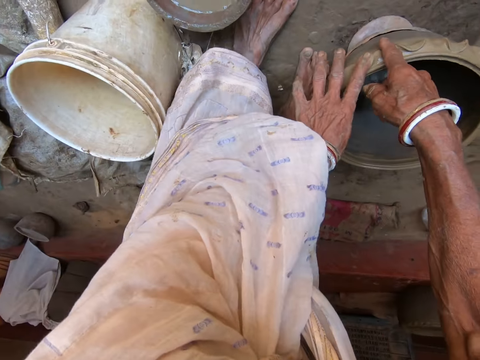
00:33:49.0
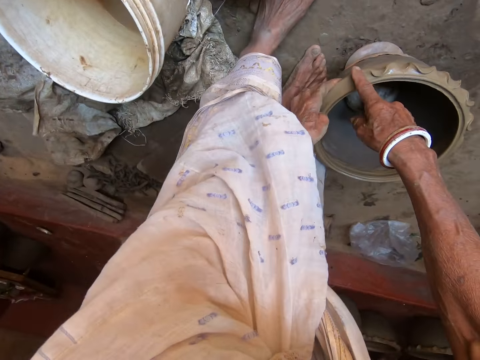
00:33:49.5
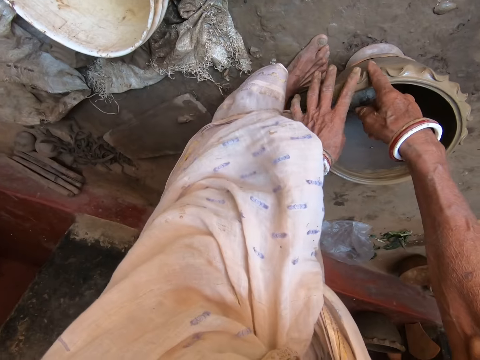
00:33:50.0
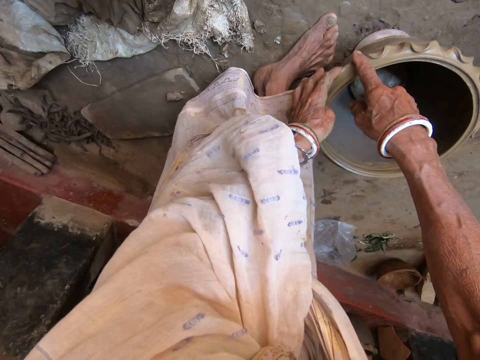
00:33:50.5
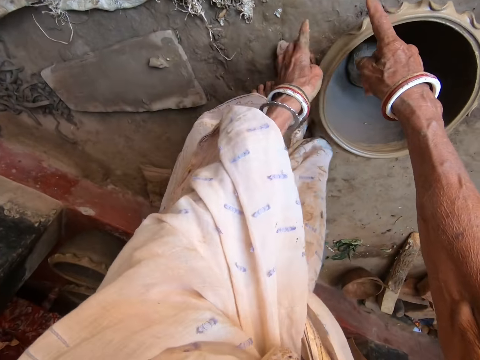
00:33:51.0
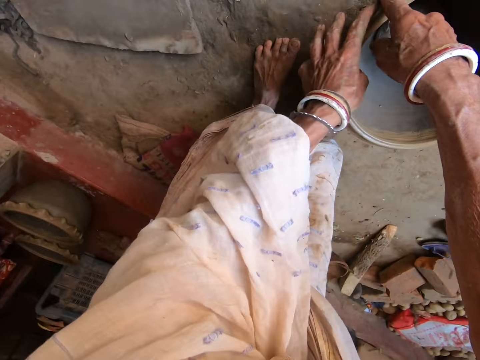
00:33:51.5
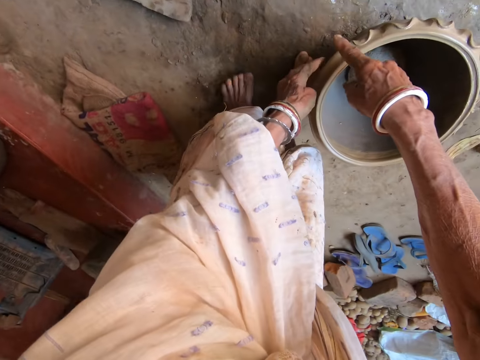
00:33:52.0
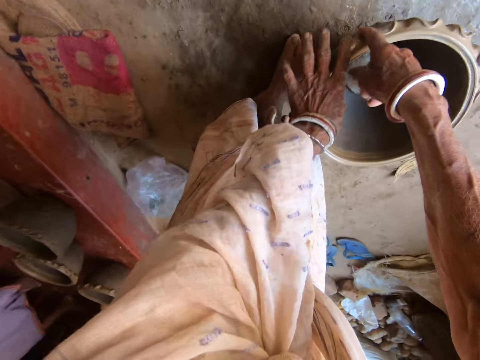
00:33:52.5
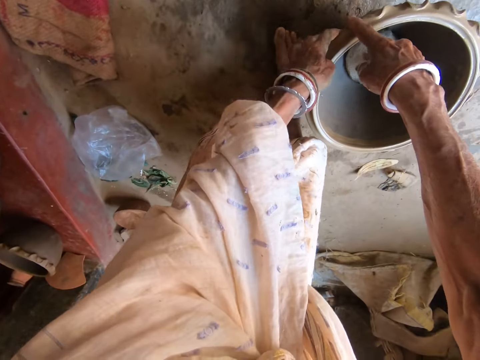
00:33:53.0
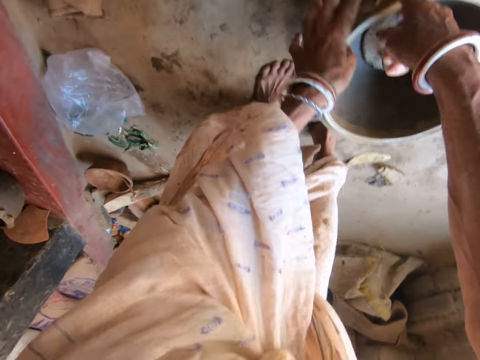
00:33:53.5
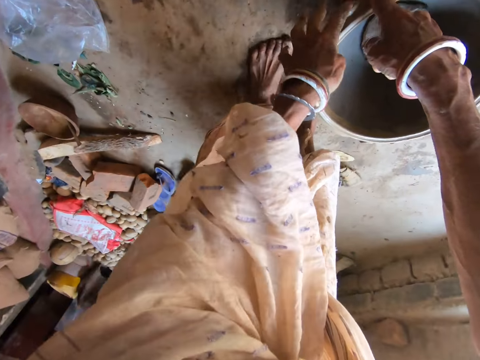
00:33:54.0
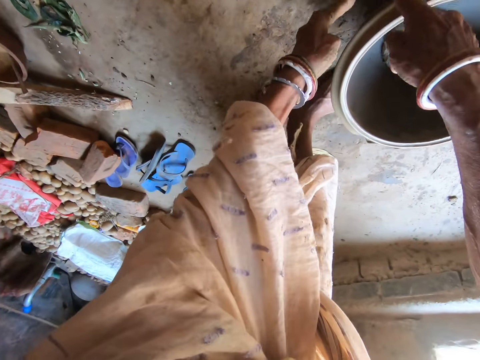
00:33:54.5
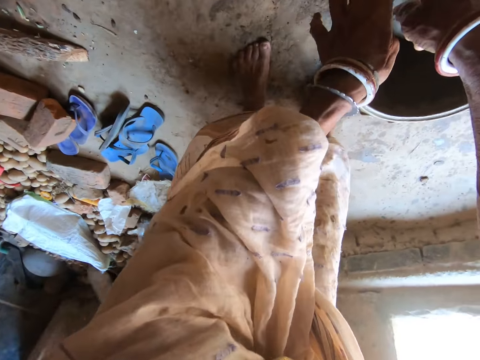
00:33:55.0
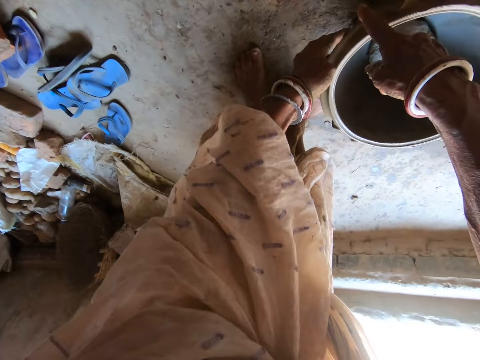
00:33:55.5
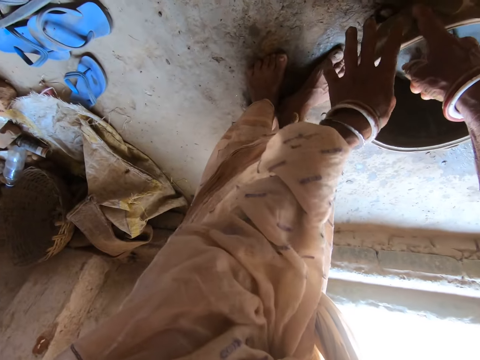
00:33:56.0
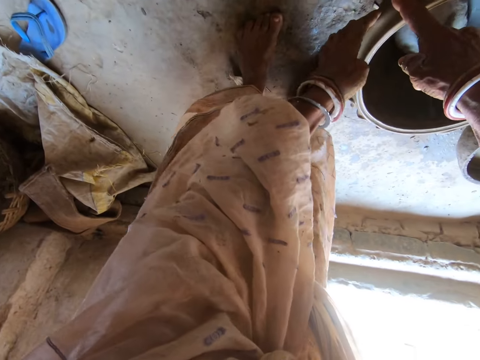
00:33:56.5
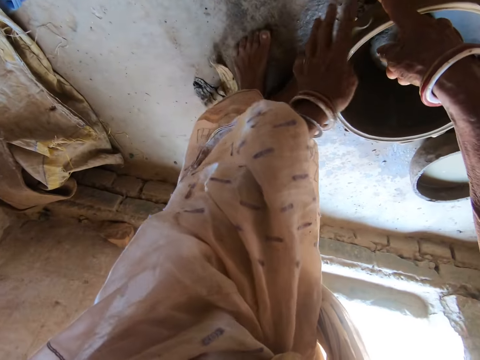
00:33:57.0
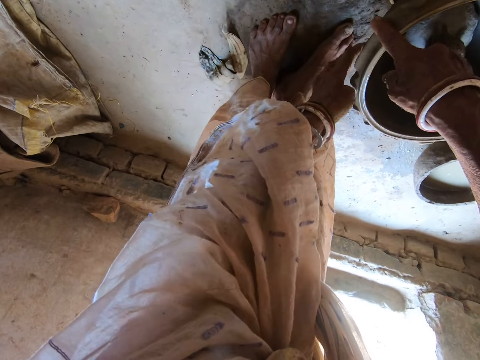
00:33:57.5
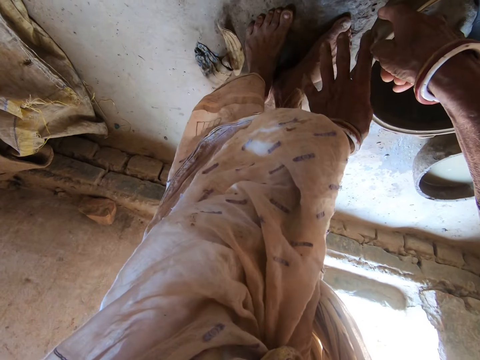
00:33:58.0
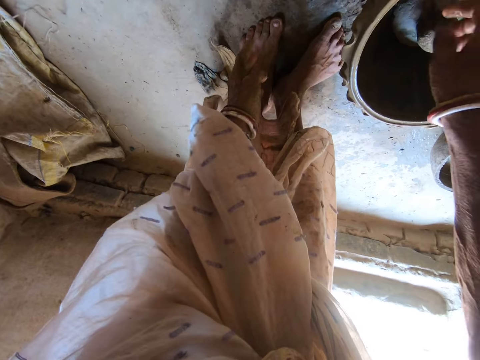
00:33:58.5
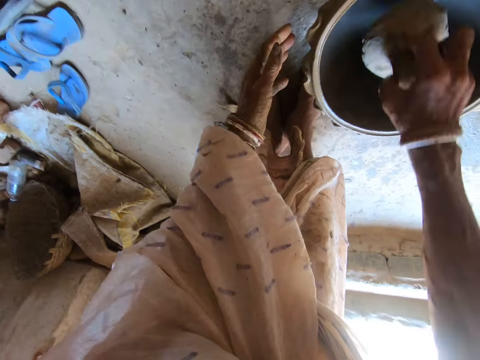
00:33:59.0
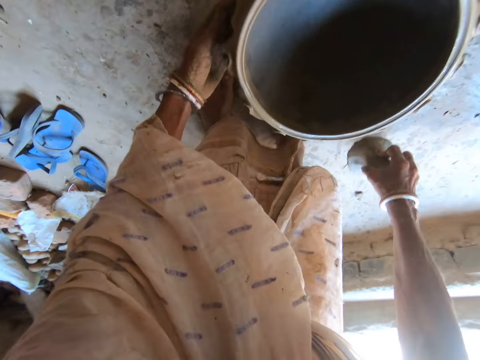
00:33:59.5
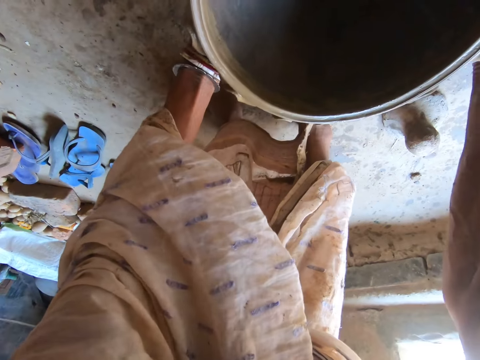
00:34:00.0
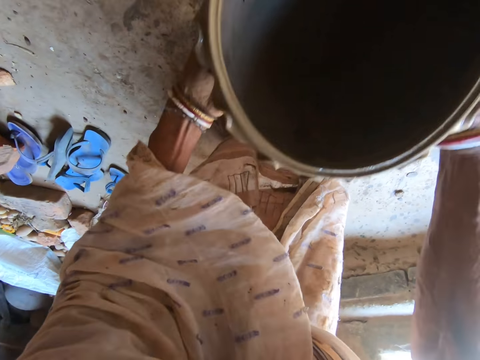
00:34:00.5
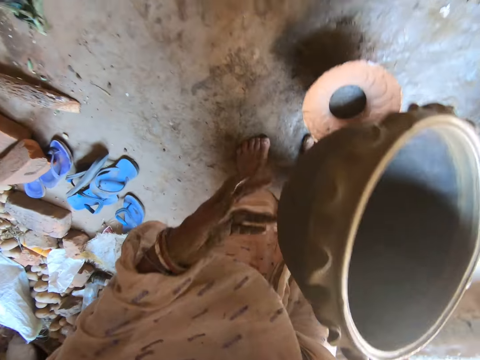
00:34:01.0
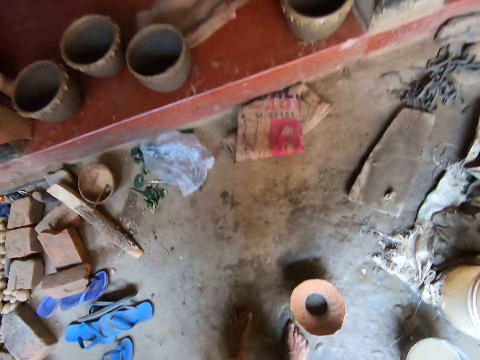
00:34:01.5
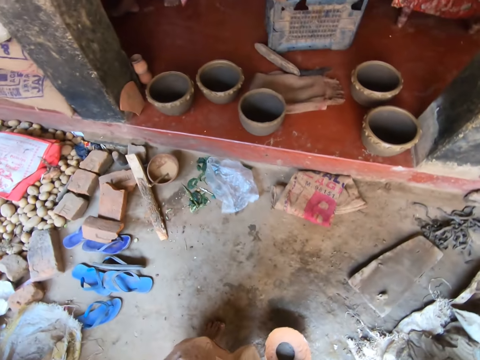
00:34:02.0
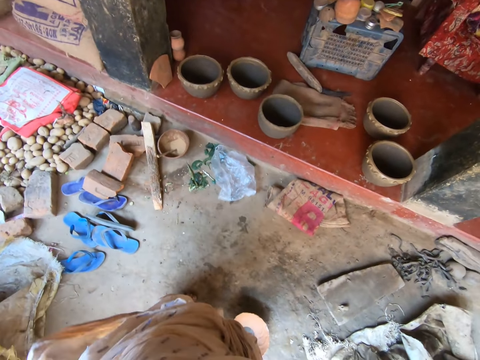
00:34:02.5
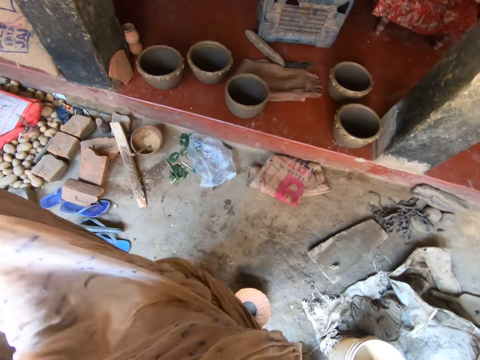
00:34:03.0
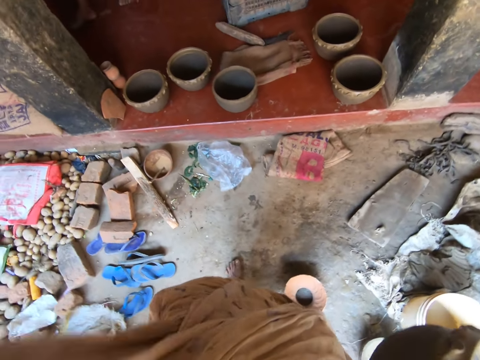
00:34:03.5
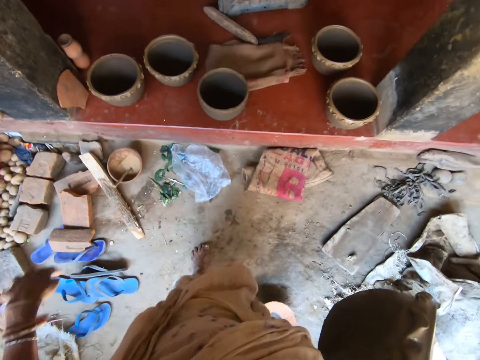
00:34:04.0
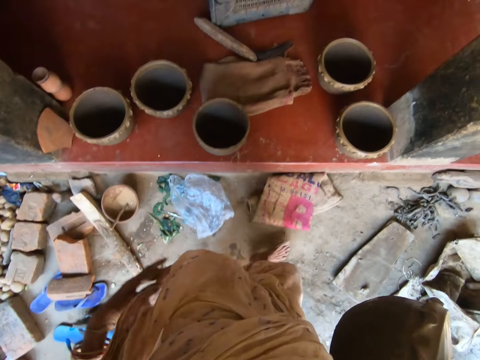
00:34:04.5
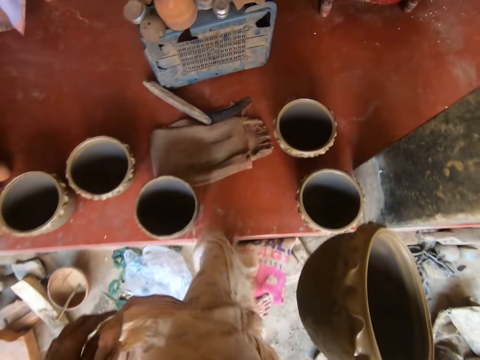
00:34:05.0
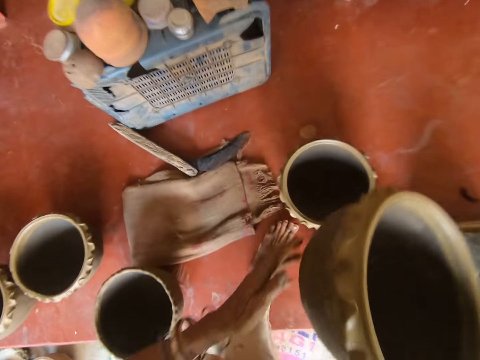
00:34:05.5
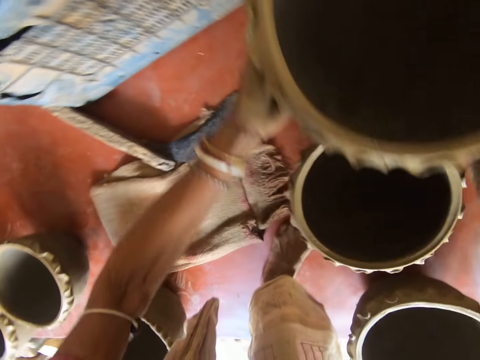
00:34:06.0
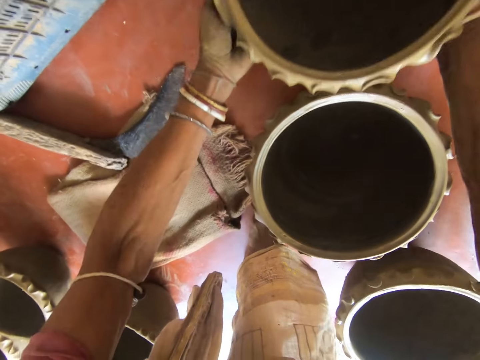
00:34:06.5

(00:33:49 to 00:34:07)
The camera wearer picks the cover mold in the pottery mold on the casted mold on the ground with her right hand. She drops the cover mold in her right hand on the ground. She picks up the pottery mold from the casted mold on the ground with her hands. She holds the pottery mold with her right hand. She walks around the room. She adjusts her cloth with her left hand. She drops the pottery mold on the pavement with her hands.

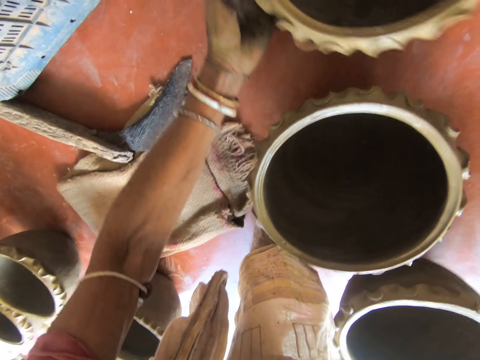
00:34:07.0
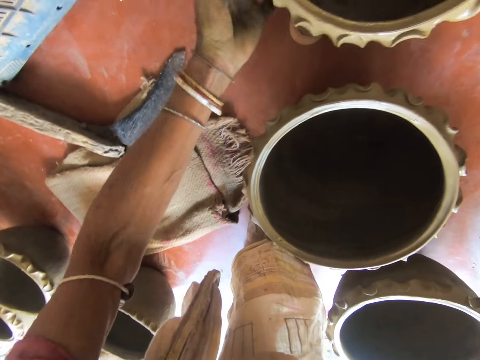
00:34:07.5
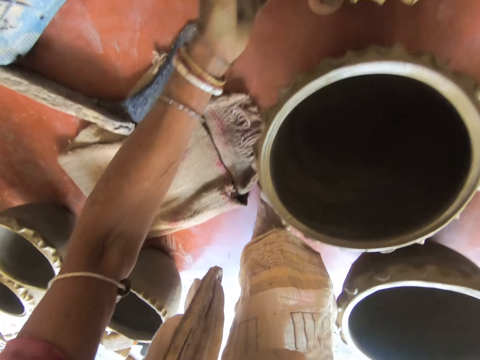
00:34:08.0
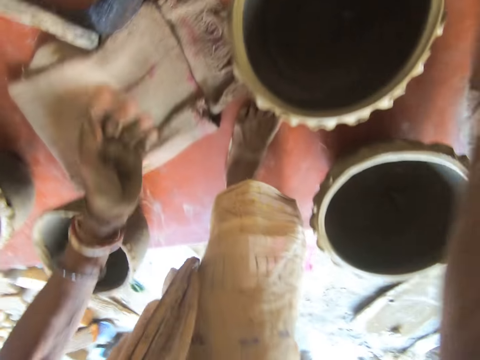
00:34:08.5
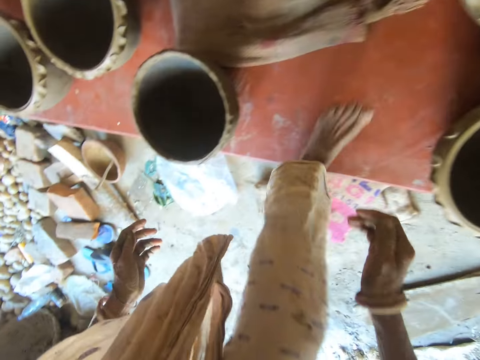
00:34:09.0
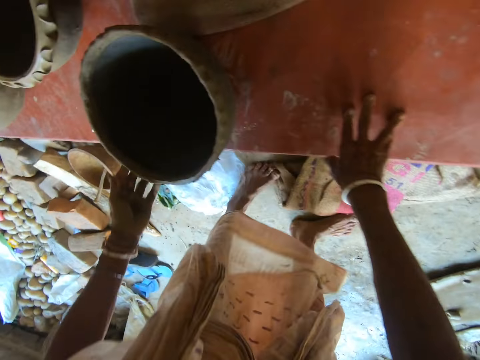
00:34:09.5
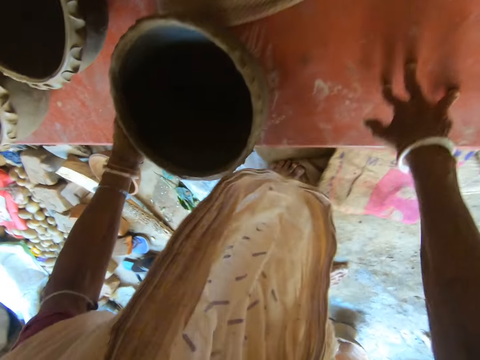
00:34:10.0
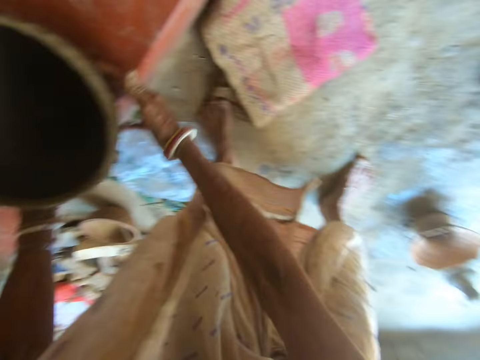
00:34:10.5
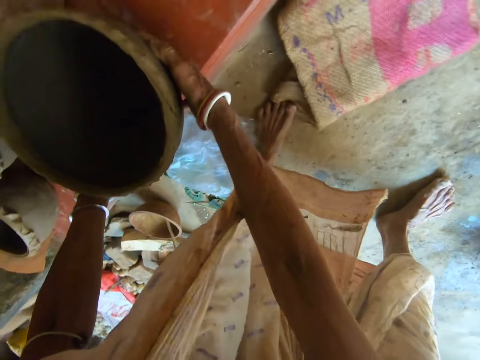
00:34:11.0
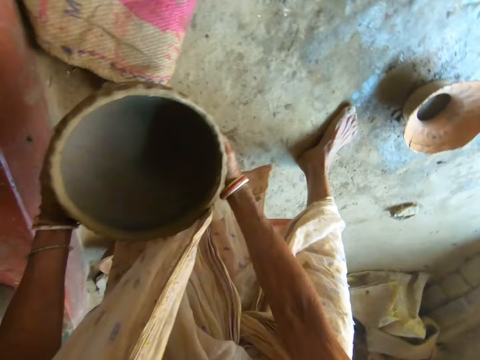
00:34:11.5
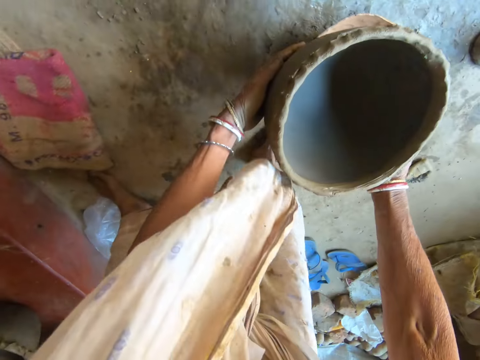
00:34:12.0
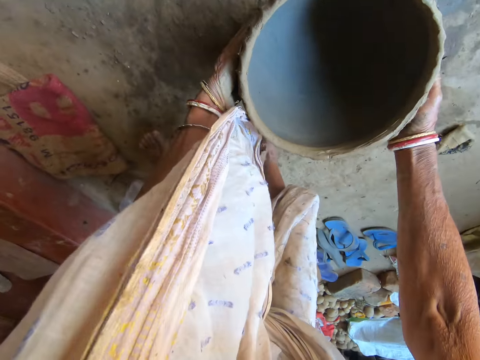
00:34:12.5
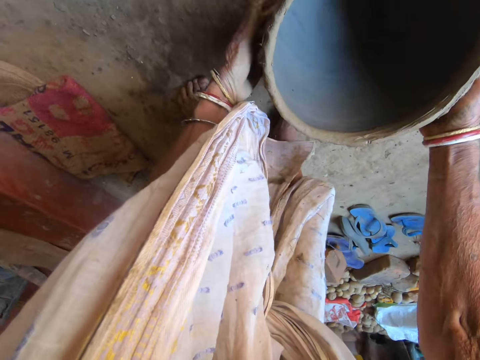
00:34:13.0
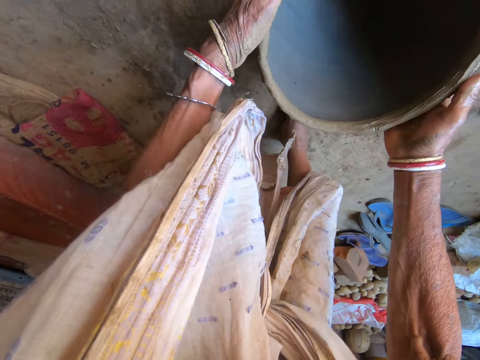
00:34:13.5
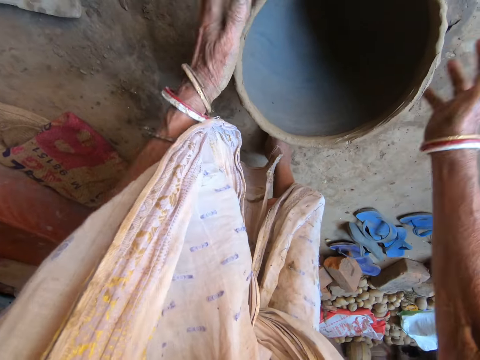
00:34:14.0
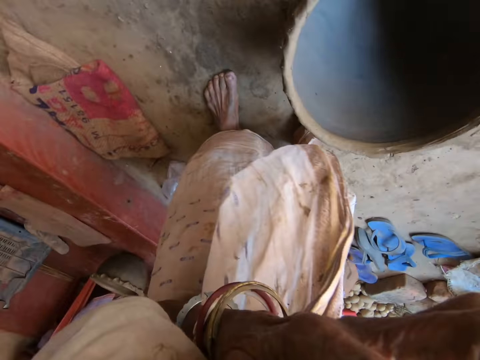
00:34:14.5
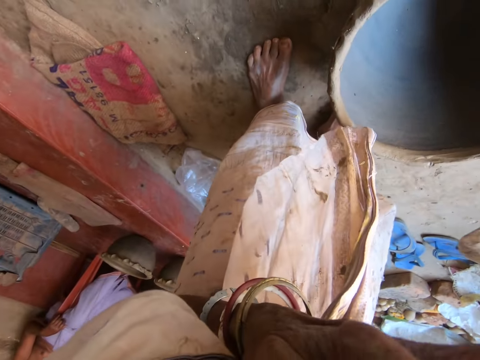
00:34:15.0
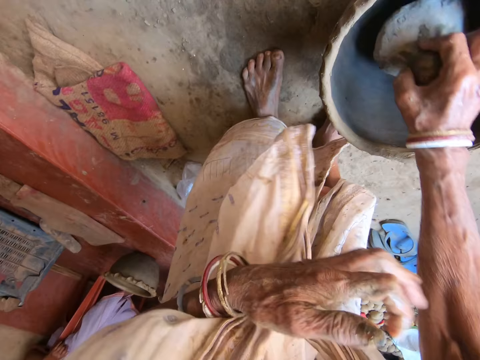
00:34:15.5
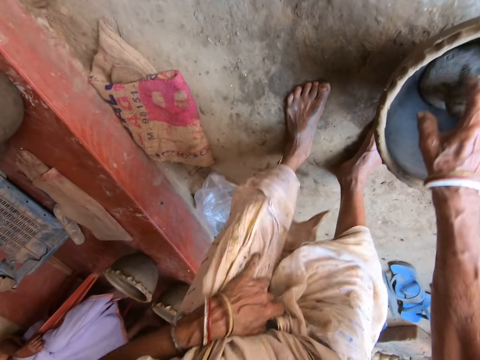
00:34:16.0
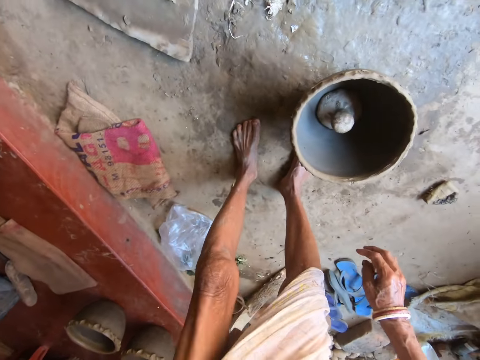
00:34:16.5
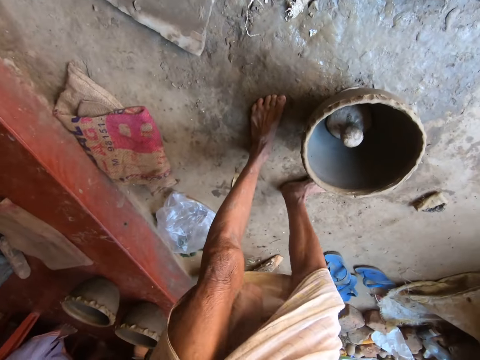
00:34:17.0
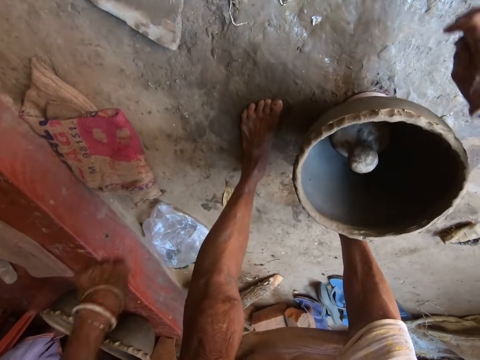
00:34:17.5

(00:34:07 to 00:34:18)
The camera wearer turns around the room. She picks up a pottery mold from the pavement with her hands. She drops the pottery mold on the casted mold on the ground with her hands. She touches her face with her left hand. She converses with a boy. The camera wearer drops a cover mold in the pottery mold on the ground with her right hand. She adjusts her cloth with her left hand.
